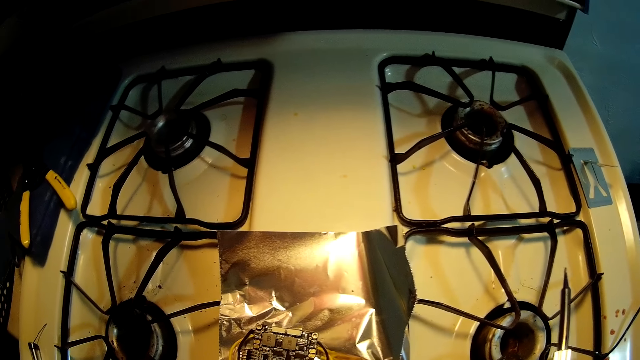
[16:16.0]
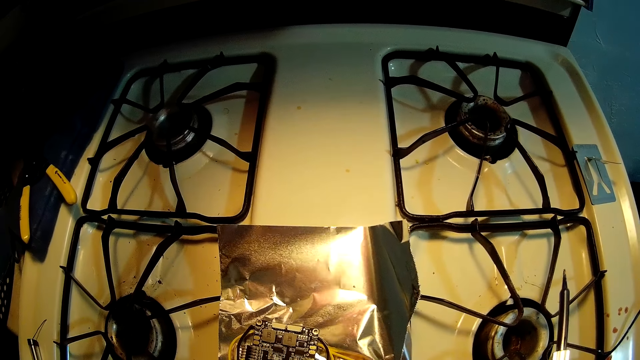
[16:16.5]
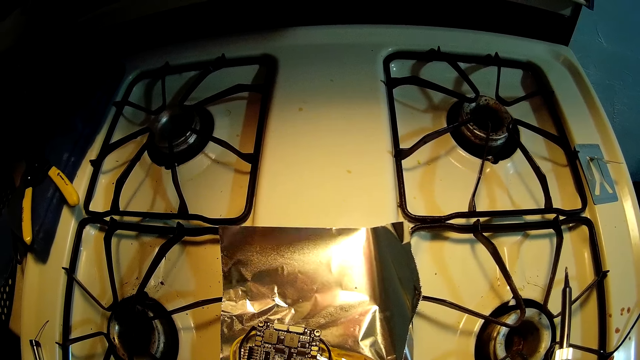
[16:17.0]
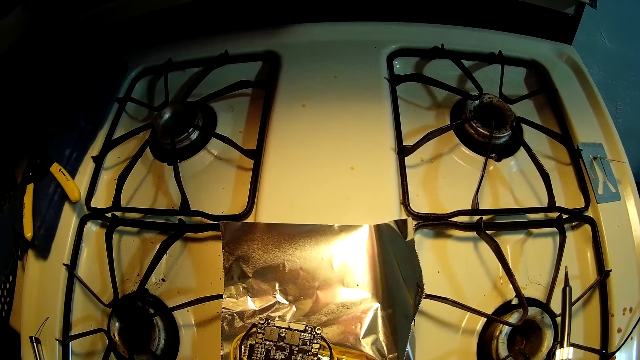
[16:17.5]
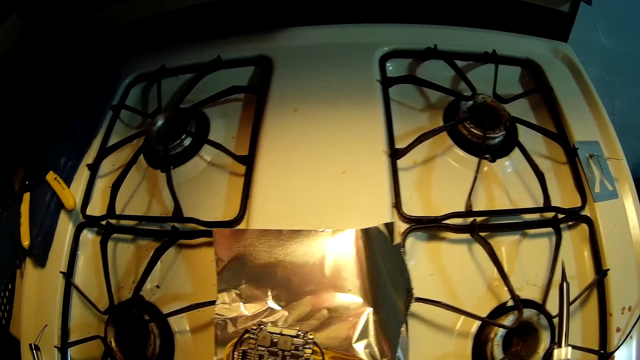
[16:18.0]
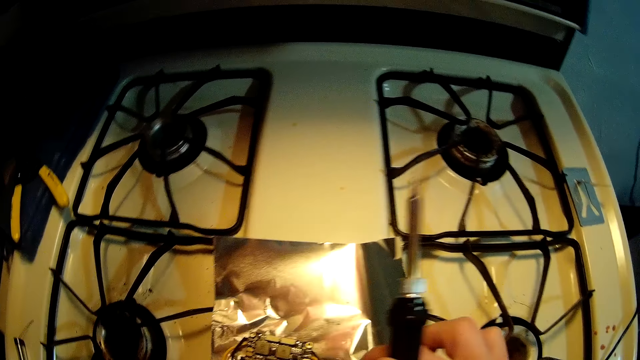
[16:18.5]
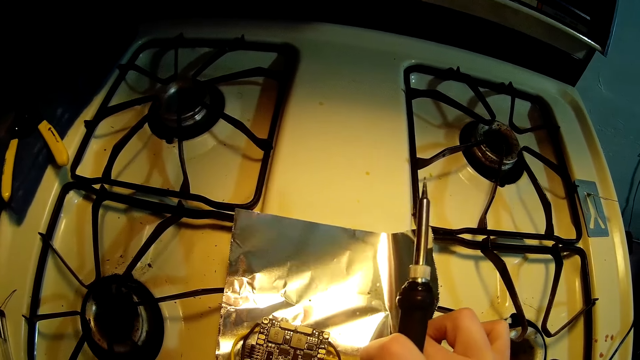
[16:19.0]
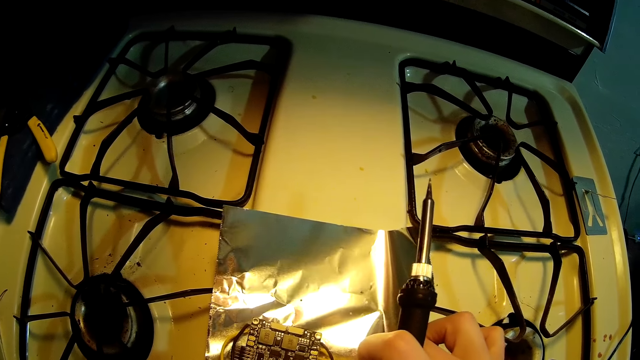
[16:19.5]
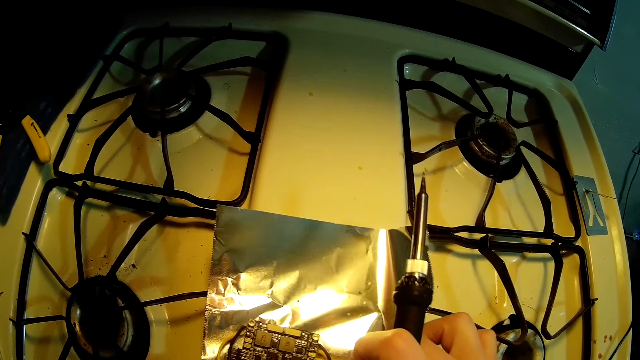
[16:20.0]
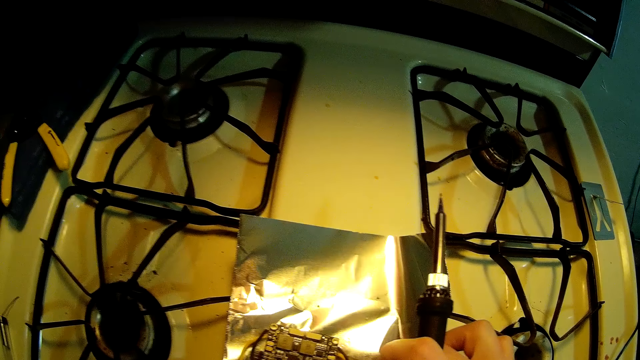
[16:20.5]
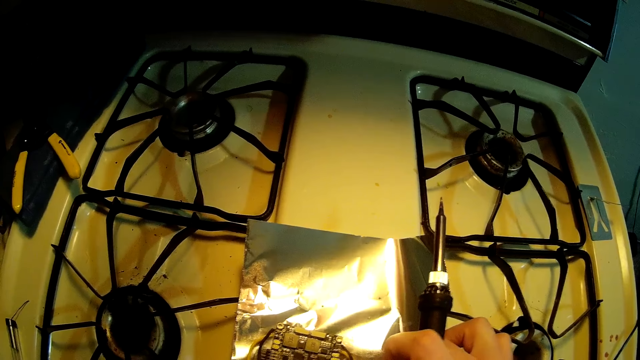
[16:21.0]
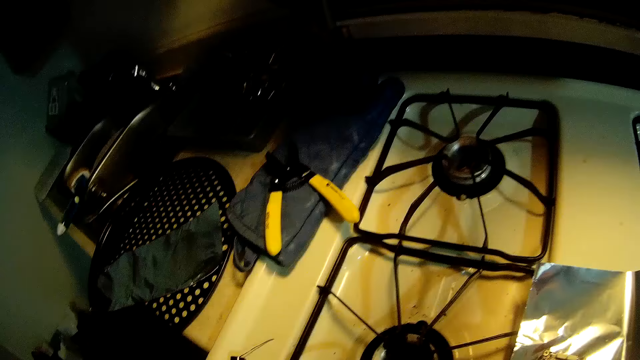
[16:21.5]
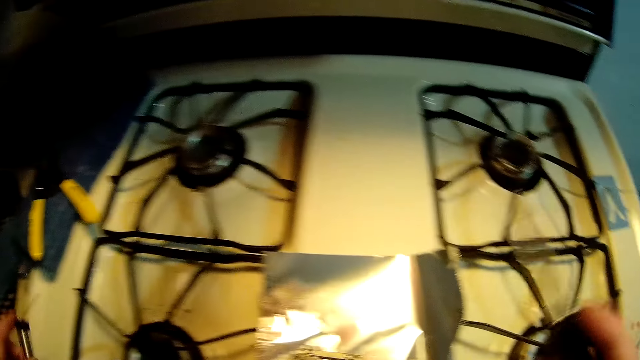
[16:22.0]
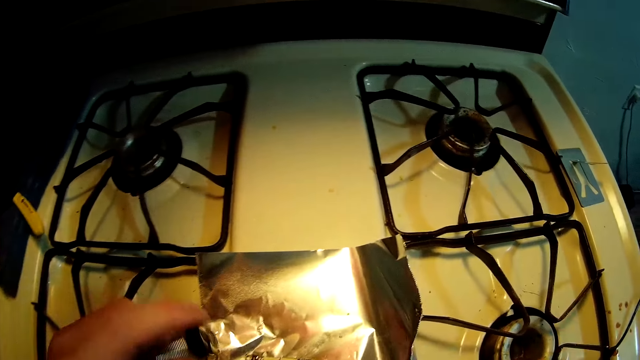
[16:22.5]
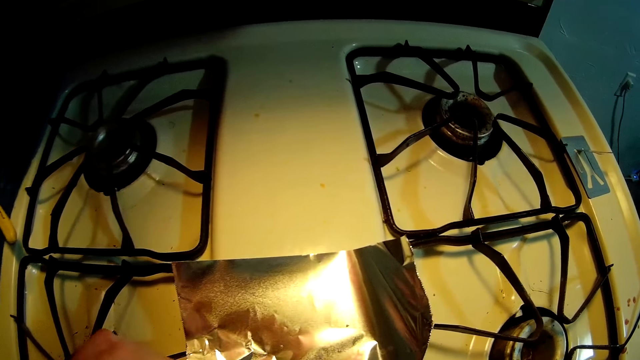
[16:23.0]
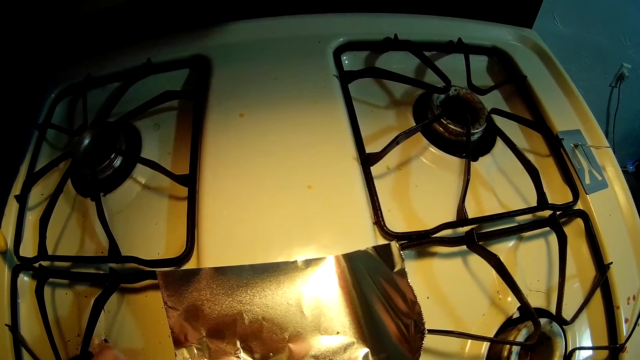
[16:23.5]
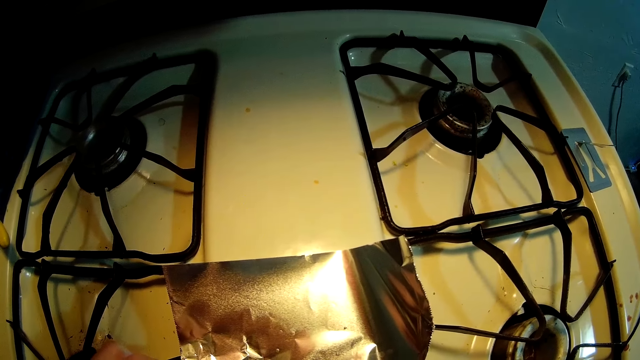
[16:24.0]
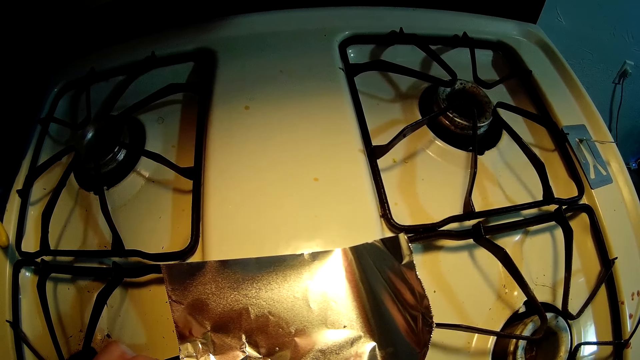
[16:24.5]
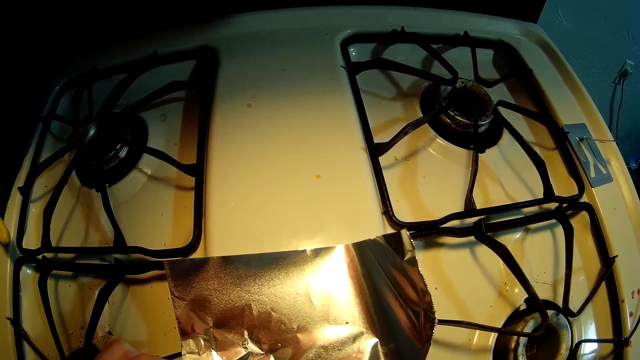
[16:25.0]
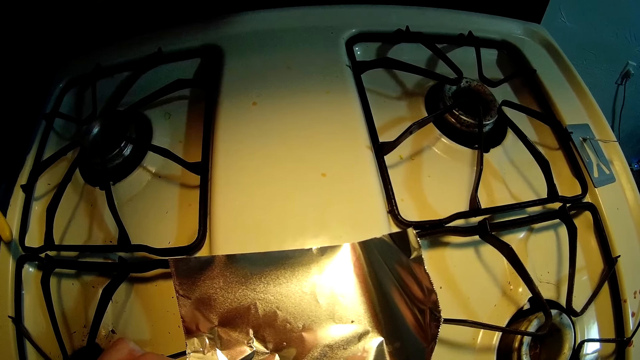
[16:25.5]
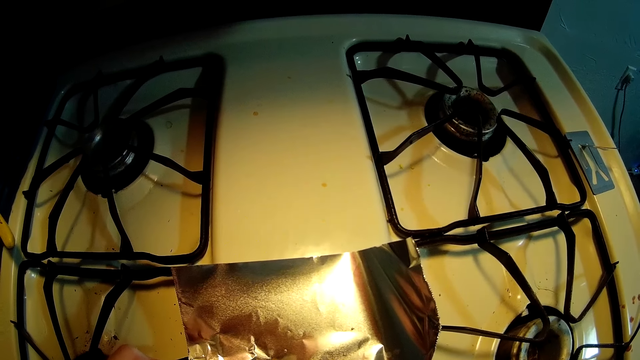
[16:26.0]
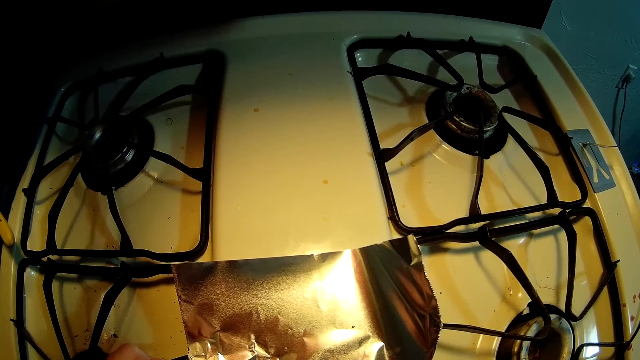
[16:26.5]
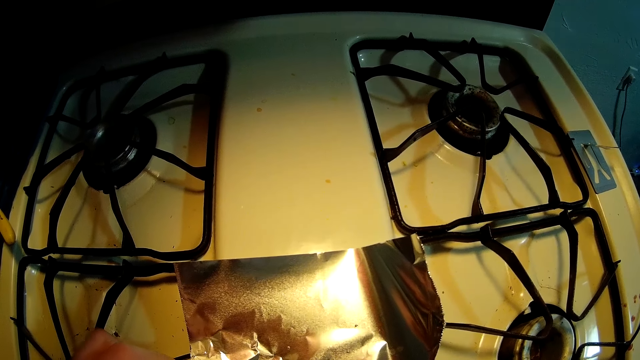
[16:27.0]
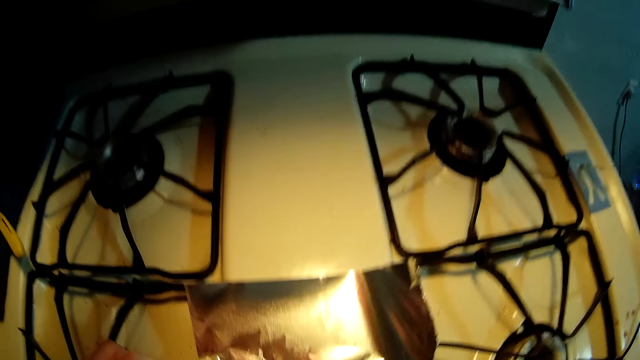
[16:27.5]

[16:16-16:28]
The camera wearer touches the circuit board with his right hand. He looks aside. He places a soldering wire on the circuit board with his left hand. He melts the wire with a wire cutter.

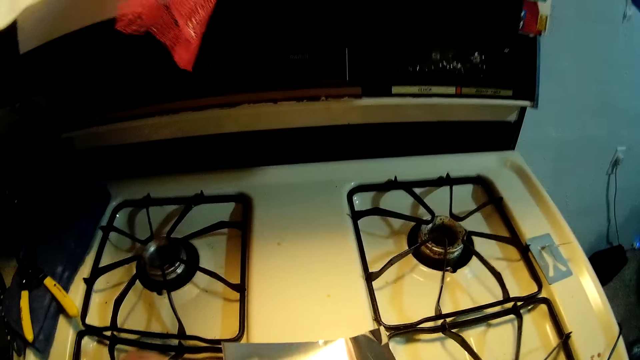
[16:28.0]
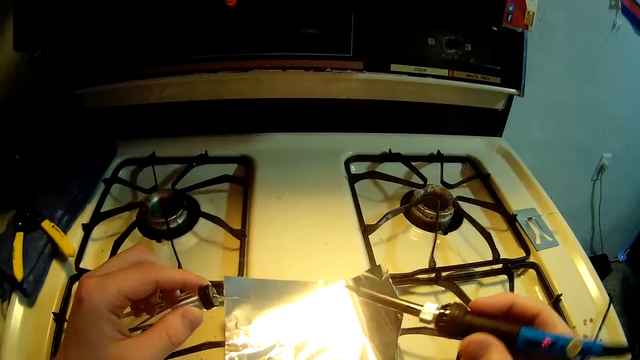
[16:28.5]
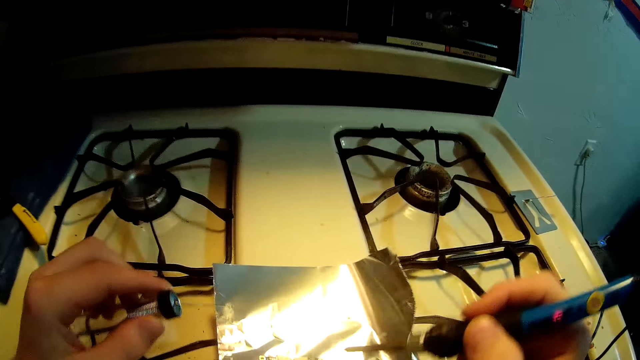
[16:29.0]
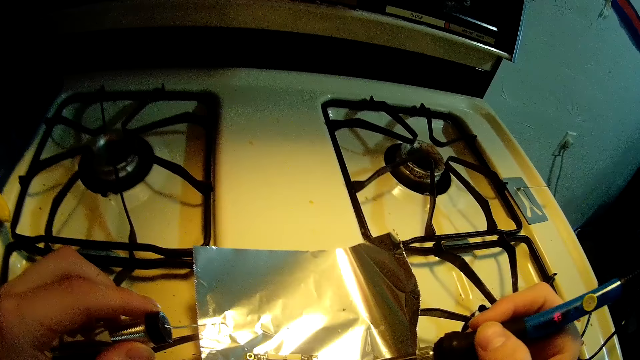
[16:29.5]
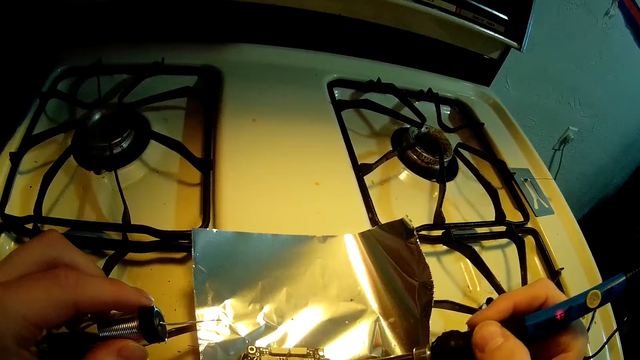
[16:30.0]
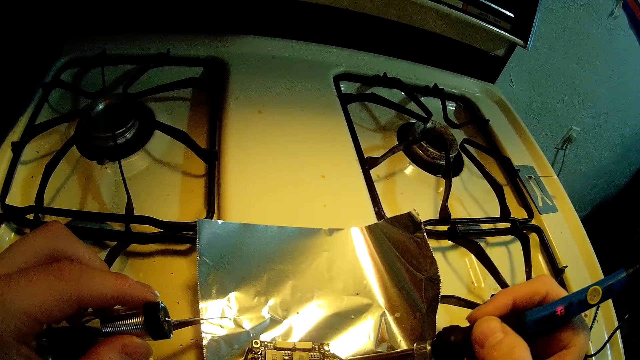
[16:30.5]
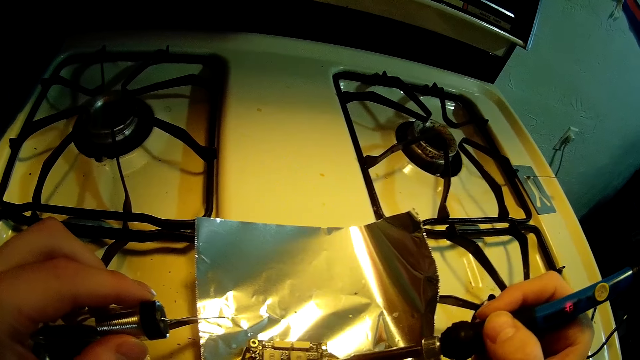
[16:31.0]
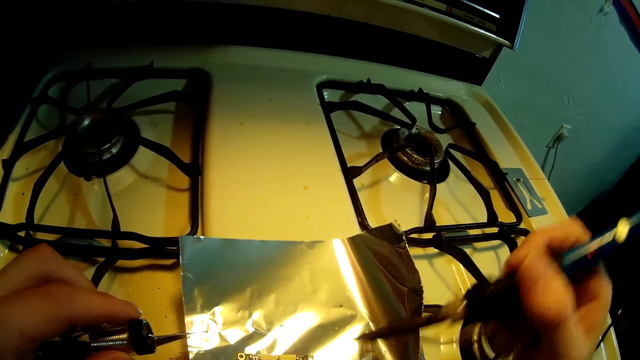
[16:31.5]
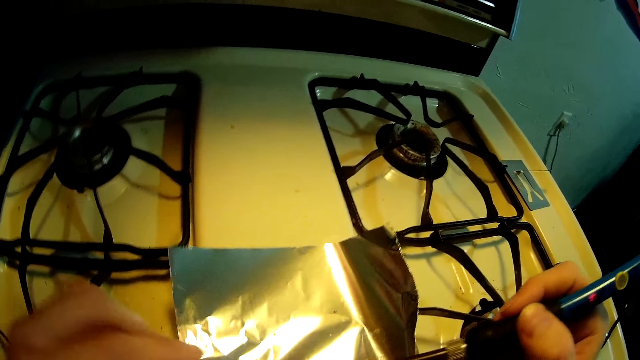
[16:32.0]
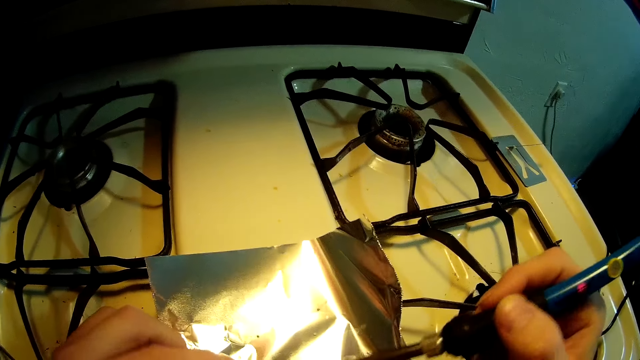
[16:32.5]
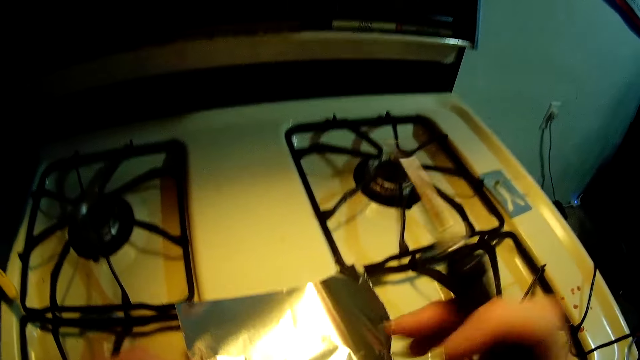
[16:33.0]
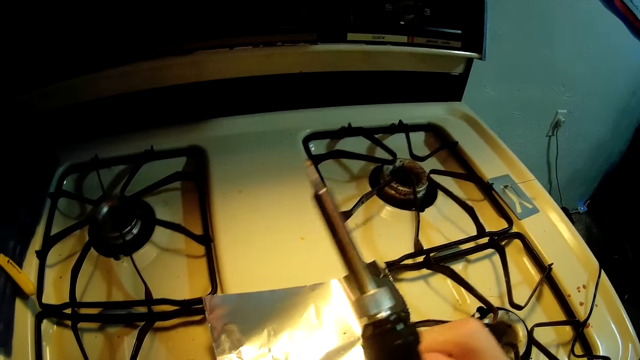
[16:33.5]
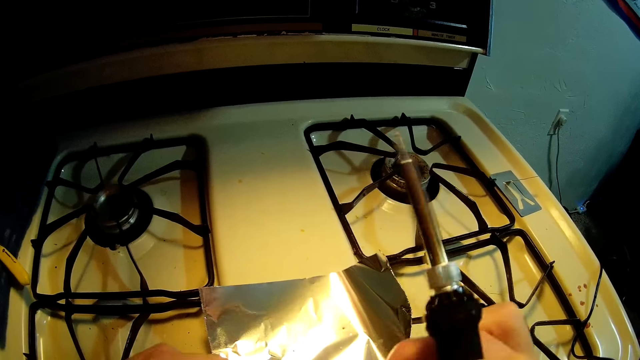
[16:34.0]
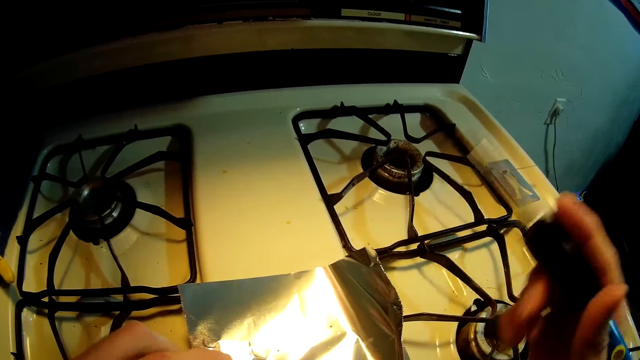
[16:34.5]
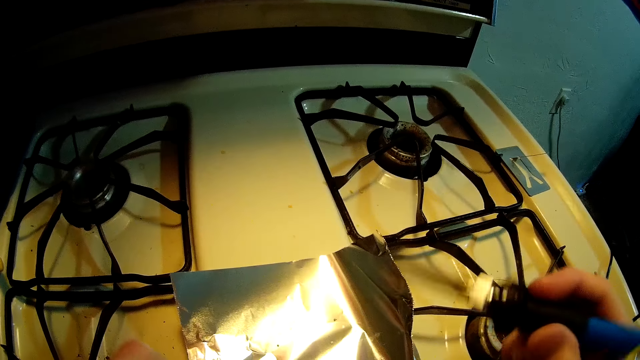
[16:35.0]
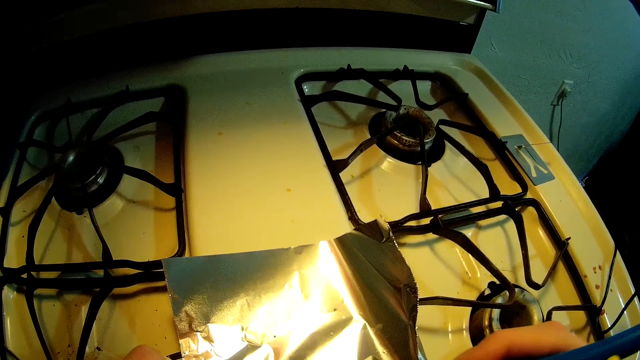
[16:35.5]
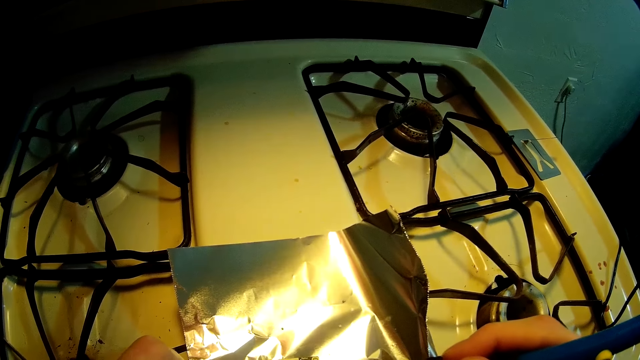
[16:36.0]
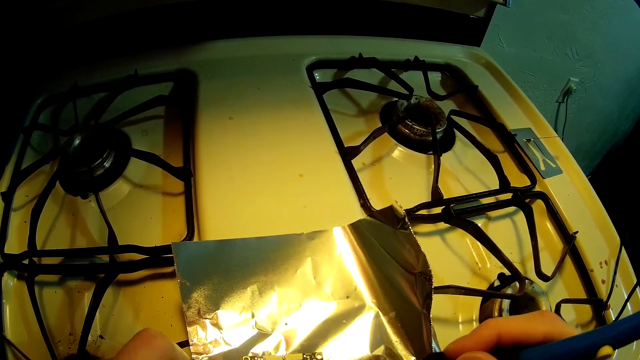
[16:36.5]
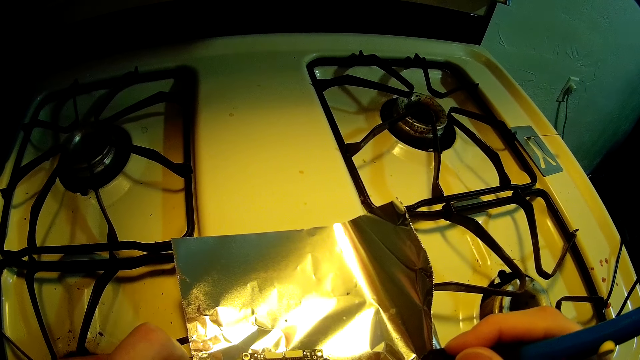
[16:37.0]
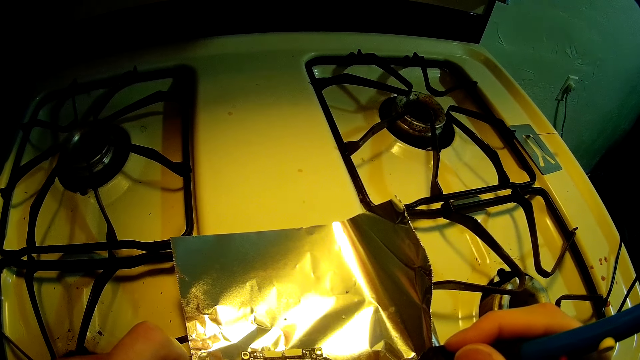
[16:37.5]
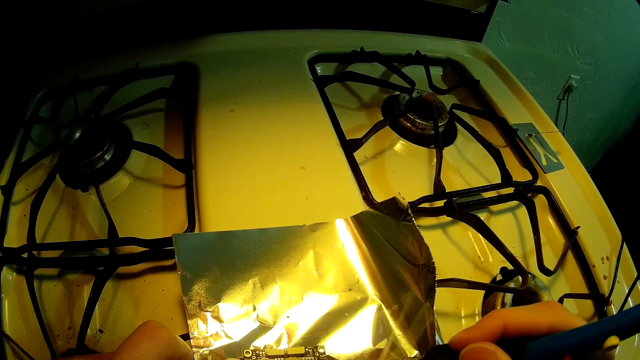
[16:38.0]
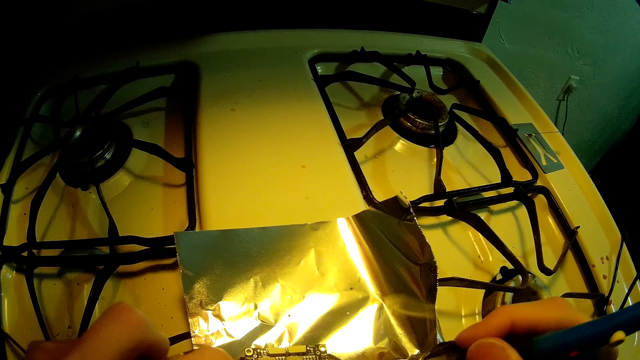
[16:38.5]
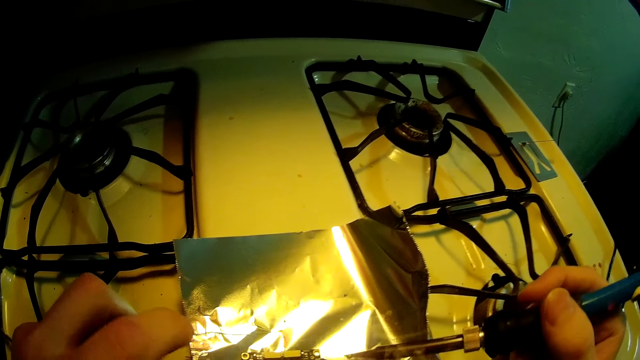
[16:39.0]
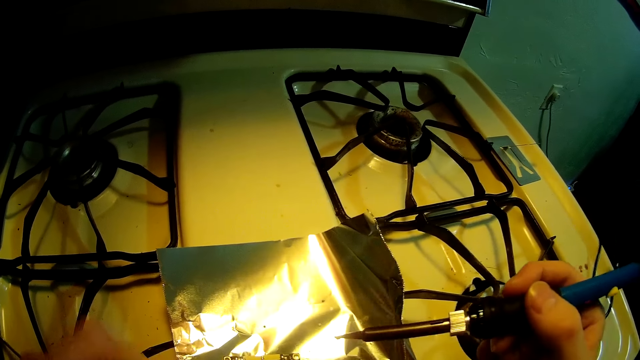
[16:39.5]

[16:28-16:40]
The camera wearer holds a wire cutter to a jumper wire. They solder the circuit board with the soldering iron. They melt the wire with the wire cutter. They solder the circuit board with the soldering iron again.
